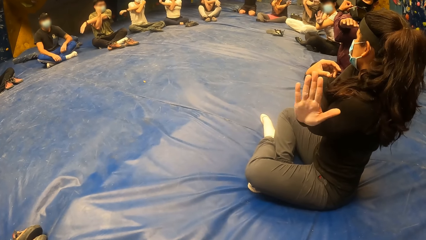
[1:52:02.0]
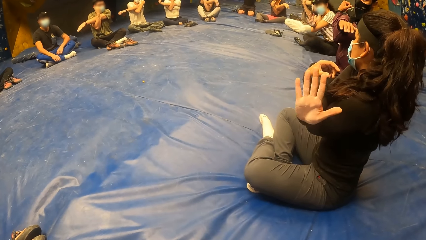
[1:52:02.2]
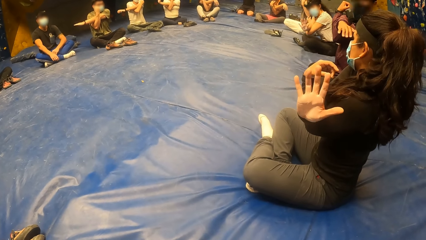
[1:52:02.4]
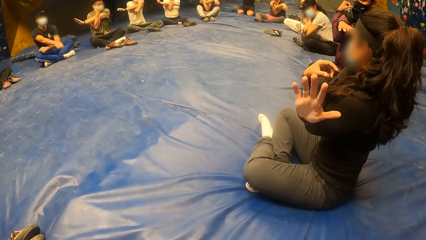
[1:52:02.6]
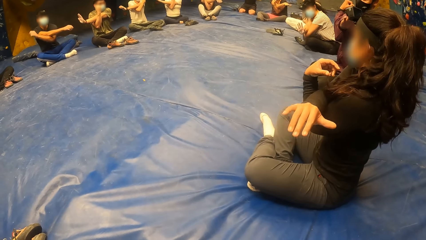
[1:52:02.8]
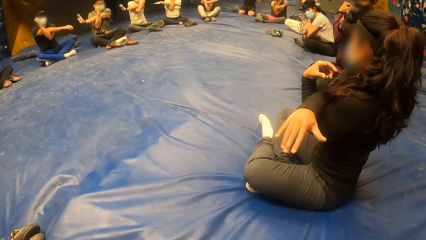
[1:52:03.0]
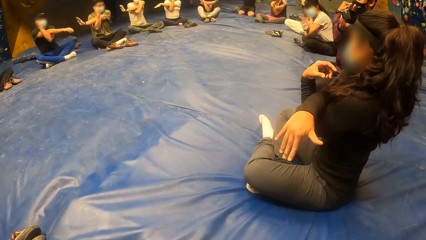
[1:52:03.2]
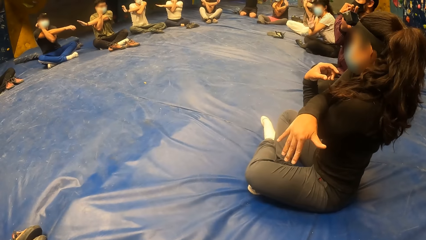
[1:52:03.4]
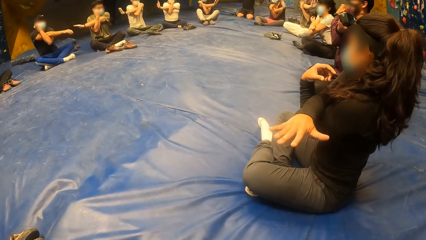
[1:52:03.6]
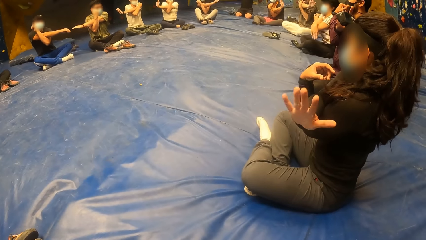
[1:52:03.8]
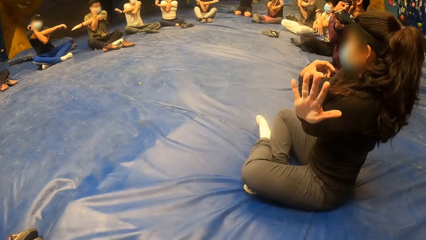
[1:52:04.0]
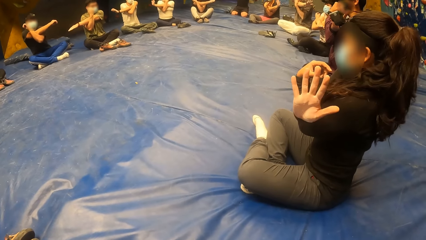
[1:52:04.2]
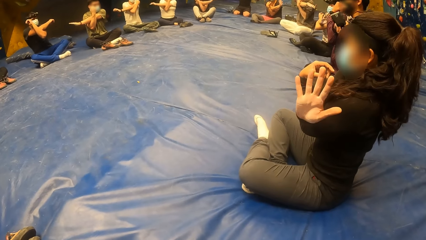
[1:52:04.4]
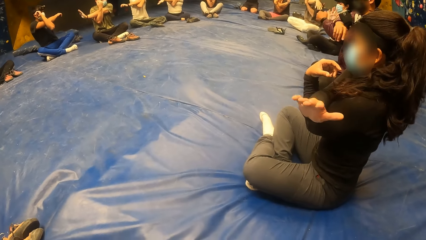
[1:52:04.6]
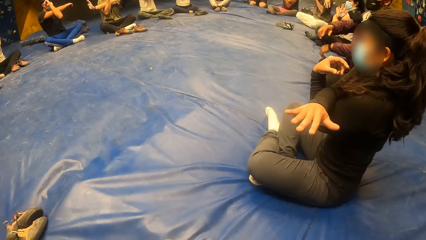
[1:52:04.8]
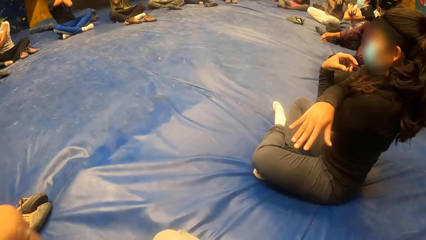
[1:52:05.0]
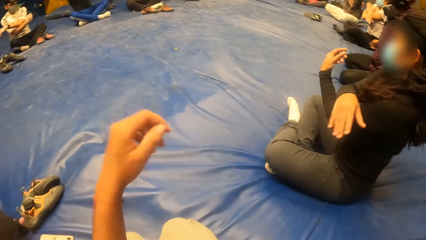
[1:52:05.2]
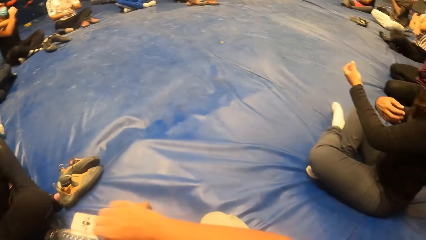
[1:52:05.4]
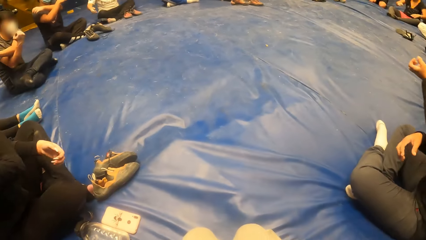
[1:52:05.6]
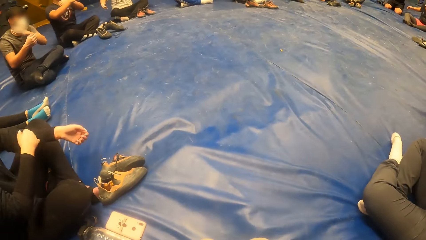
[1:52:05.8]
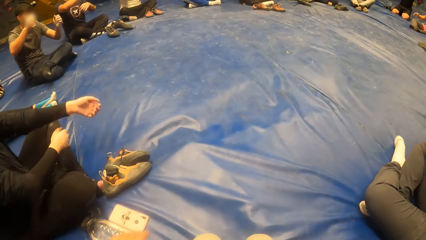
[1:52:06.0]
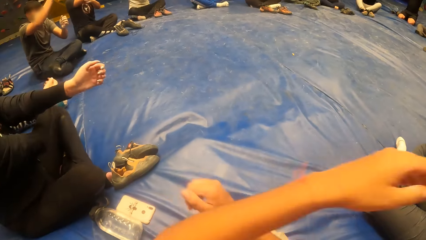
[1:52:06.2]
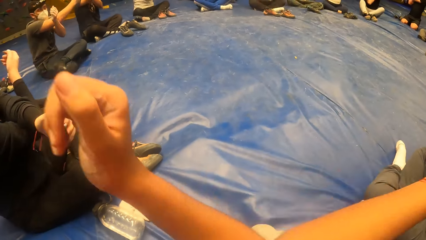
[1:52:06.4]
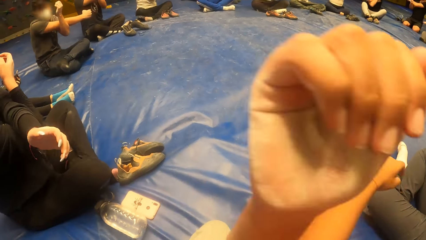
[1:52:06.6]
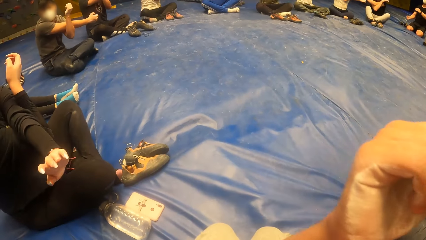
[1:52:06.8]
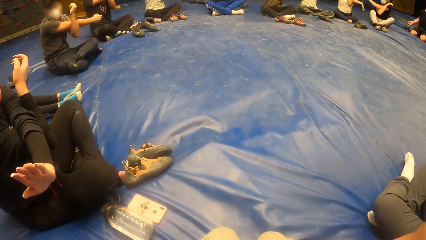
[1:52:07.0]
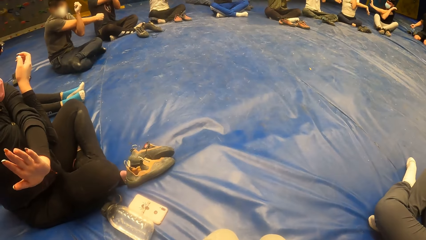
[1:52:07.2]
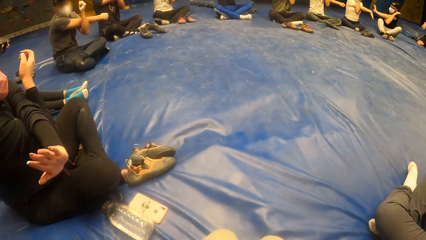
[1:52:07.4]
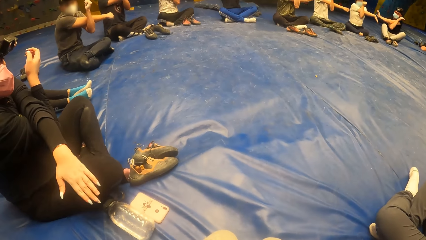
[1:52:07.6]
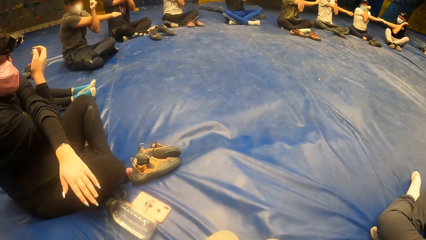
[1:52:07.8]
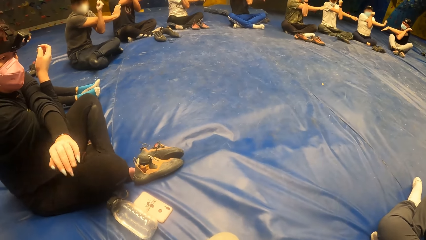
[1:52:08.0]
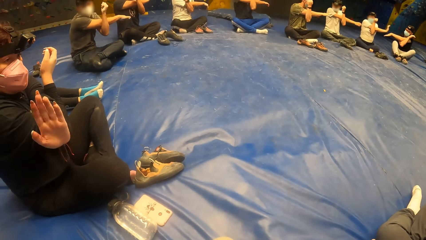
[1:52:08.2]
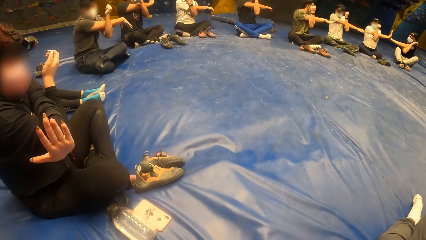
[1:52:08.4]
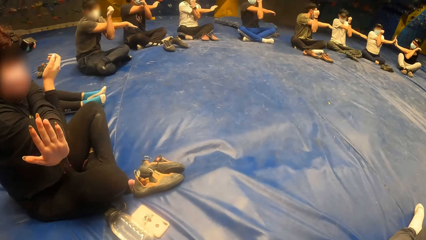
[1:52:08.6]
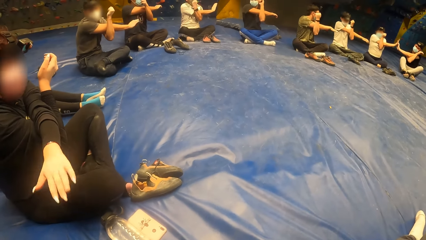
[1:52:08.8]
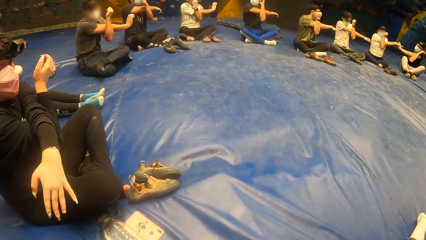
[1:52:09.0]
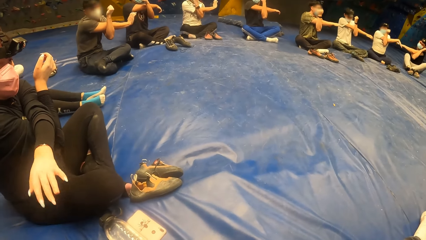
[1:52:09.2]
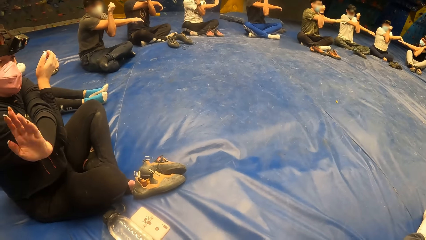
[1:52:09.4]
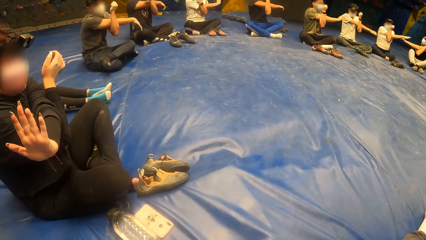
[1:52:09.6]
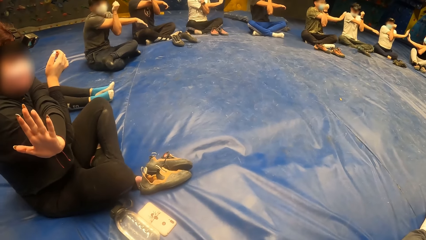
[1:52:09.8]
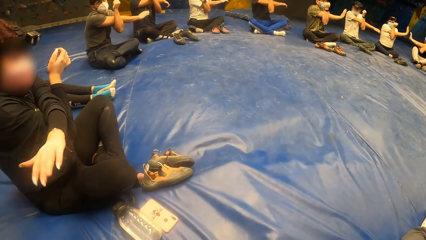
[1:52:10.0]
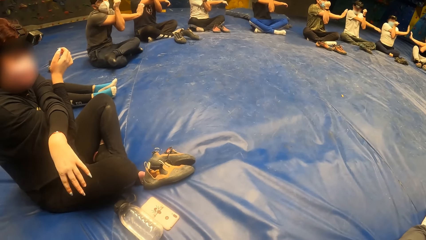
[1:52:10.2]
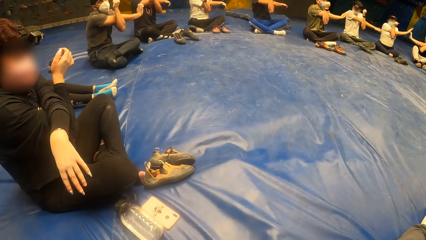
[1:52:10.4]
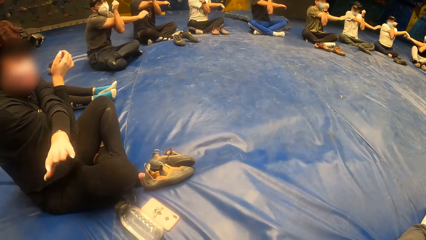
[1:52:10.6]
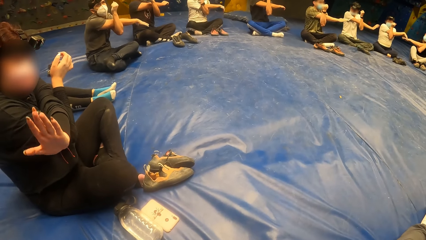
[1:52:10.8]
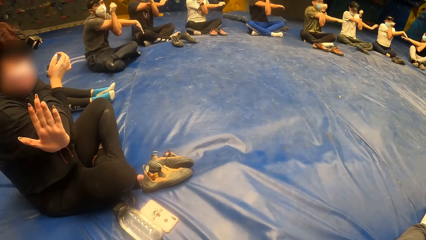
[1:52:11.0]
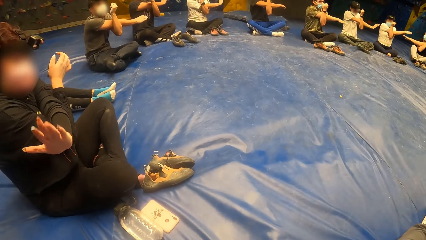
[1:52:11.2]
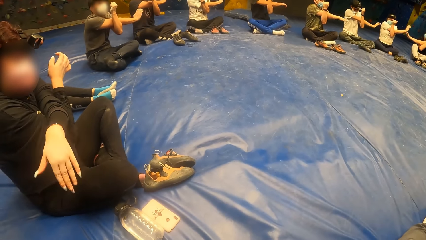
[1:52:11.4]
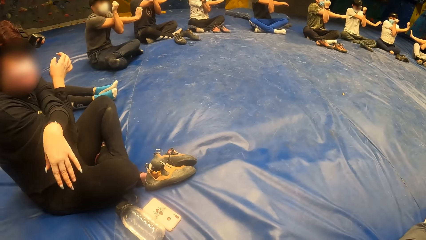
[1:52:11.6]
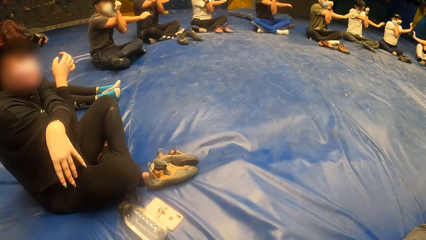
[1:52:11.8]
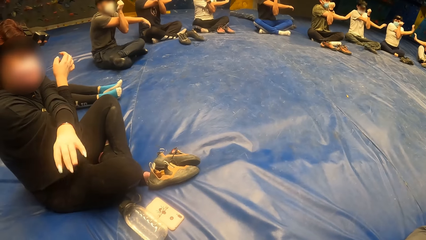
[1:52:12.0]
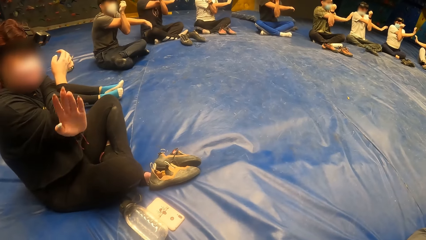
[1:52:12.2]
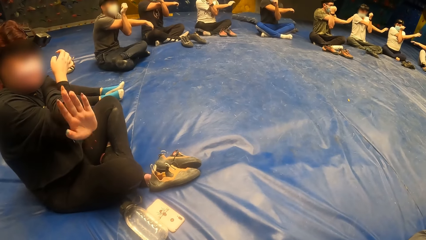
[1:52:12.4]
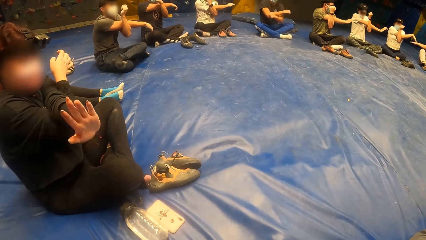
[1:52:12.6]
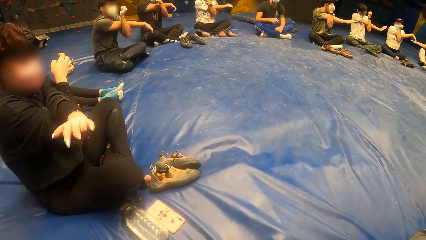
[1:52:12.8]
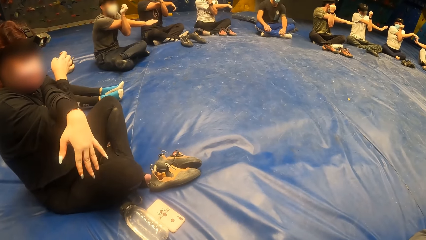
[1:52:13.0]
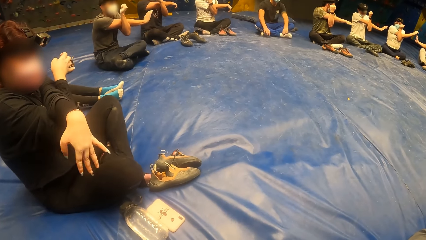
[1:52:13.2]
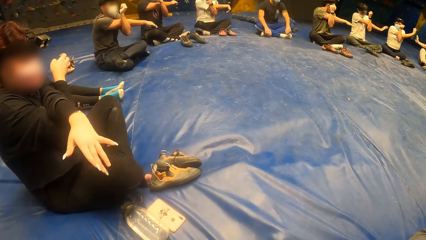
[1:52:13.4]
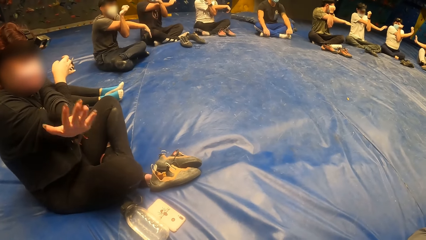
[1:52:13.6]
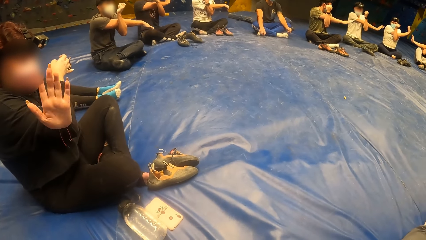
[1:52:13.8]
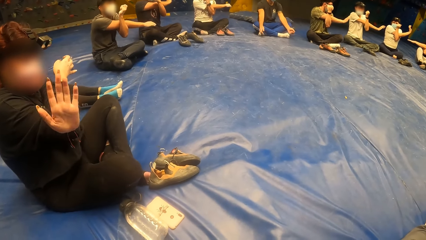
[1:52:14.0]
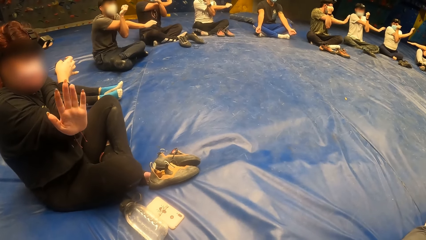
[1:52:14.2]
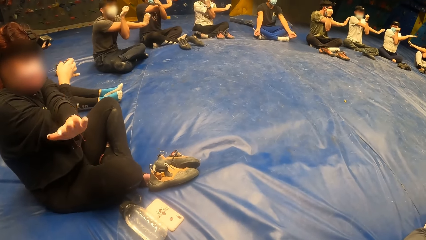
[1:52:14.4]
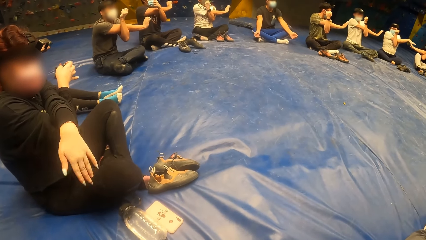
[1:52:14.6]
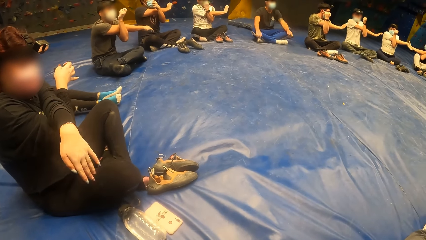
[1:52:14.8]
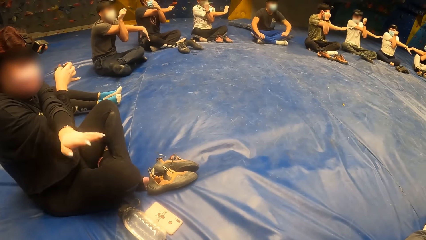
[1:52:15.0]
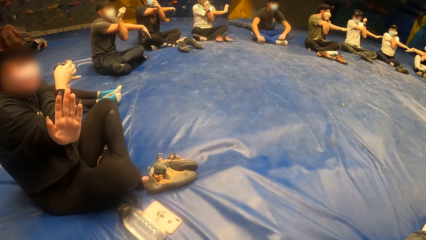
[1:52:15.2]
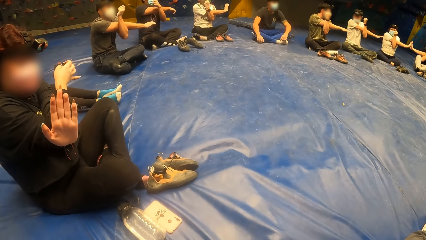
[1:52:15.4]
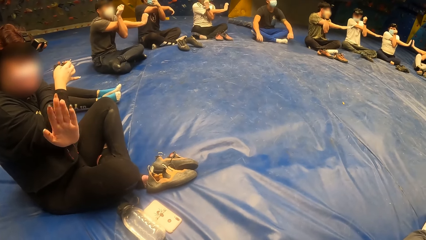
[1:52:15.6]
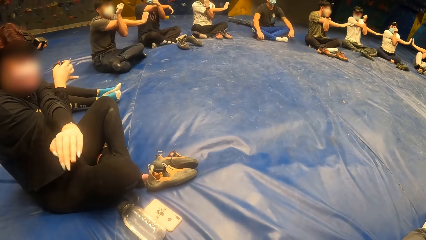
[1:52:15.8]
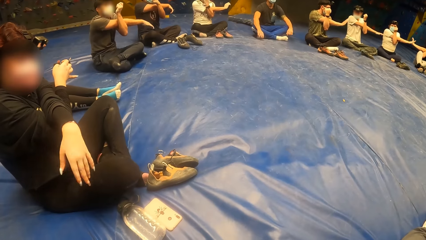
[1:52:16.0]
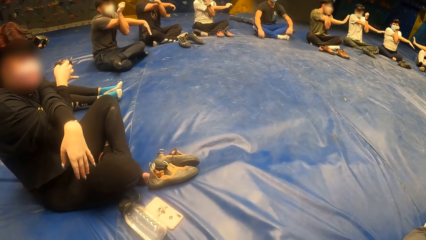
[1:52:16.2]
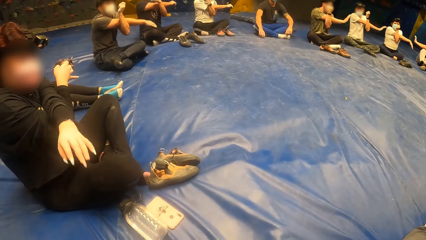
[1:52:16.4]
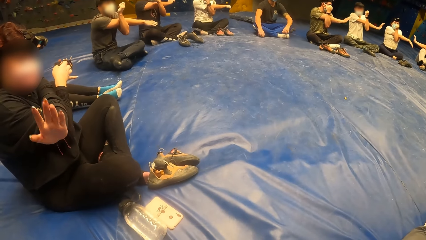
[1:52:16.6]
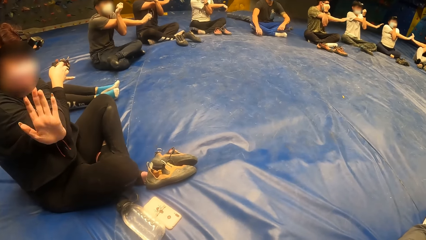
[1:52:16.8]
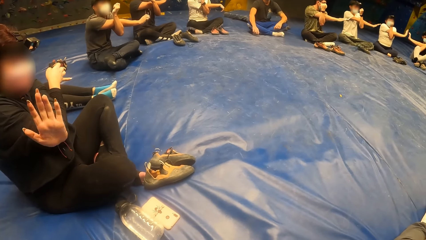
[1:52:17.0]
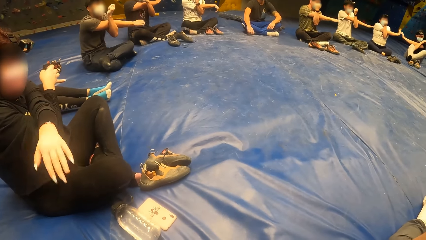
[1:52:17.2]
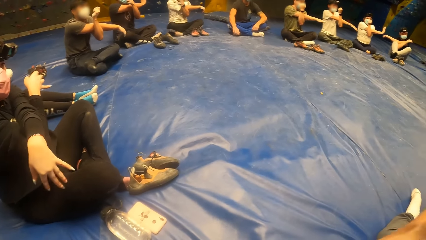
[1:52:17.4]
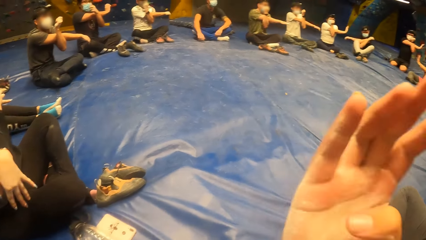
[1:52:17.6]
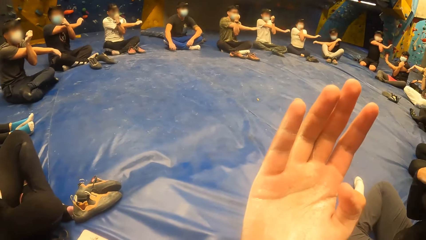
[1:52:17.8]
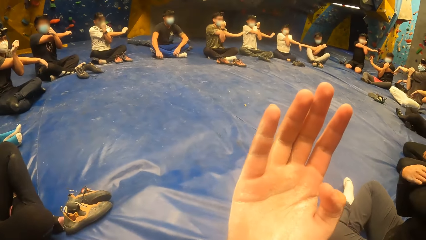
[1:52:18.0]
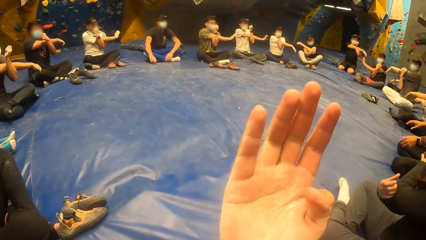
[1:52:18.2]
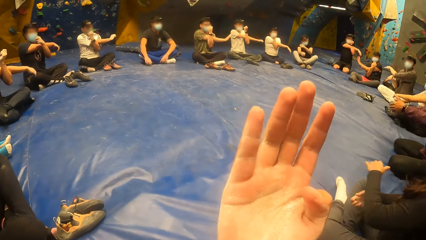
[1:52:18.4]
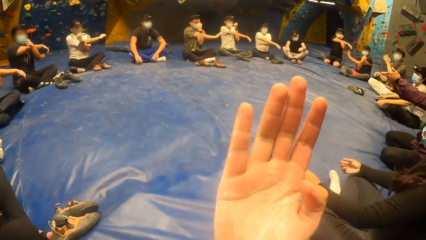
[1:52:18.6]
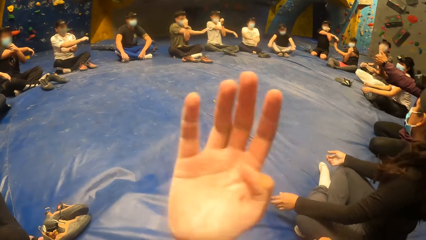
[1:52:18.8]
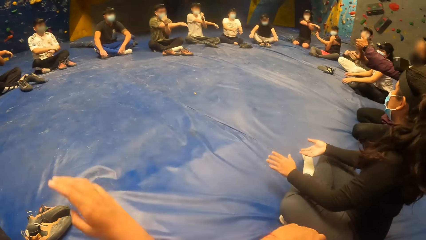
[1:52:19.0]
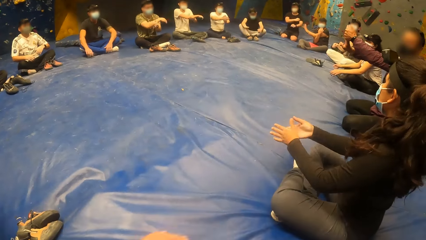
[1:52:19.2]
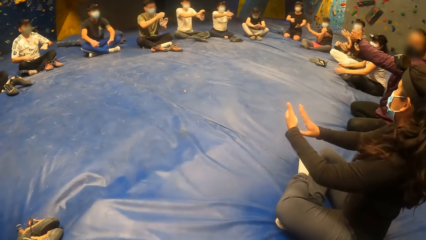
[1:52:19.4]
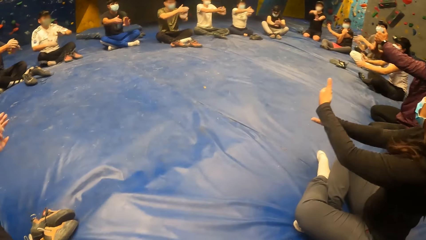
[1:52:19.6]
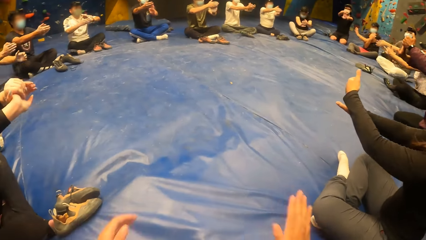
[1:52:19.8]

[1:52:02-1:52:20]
The camera wearer bends her left elbow with her right hand. She raises her left hand.
